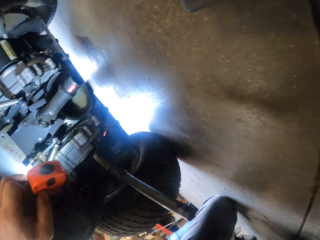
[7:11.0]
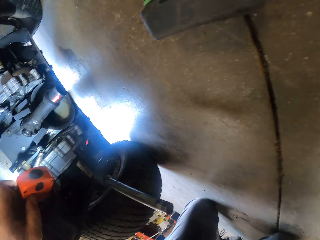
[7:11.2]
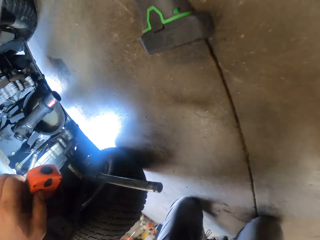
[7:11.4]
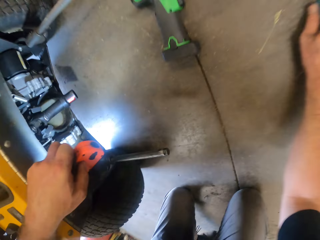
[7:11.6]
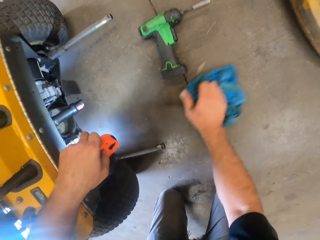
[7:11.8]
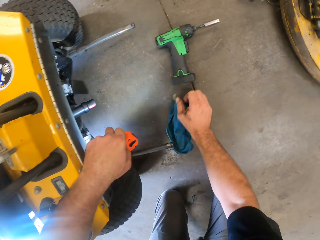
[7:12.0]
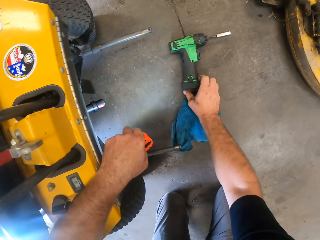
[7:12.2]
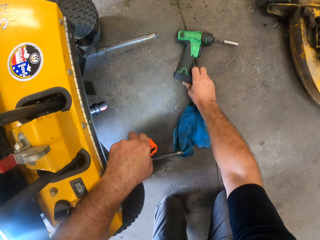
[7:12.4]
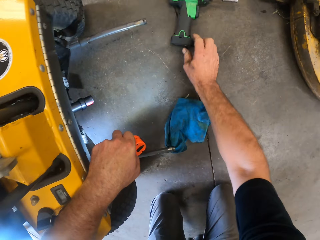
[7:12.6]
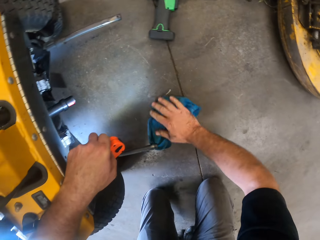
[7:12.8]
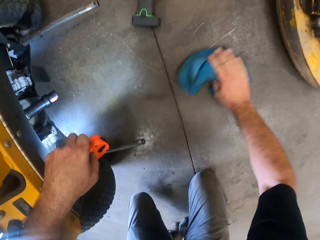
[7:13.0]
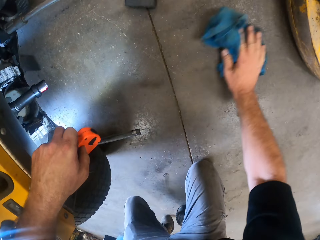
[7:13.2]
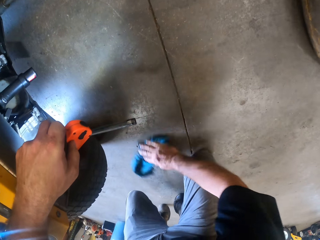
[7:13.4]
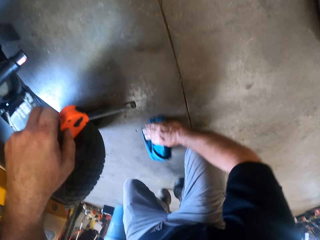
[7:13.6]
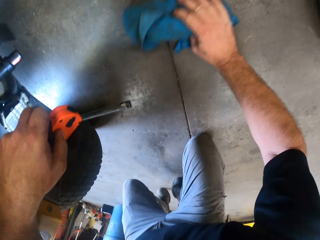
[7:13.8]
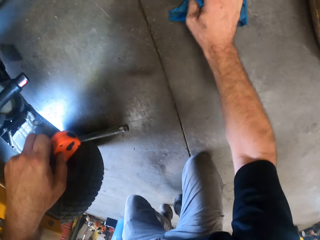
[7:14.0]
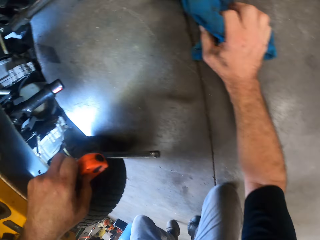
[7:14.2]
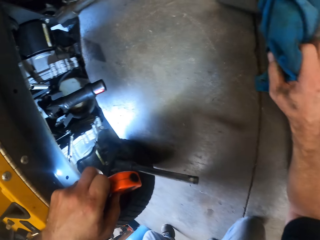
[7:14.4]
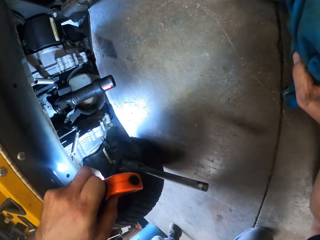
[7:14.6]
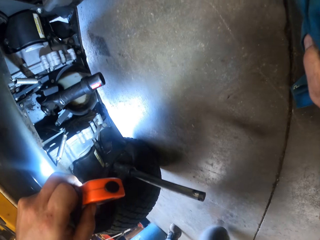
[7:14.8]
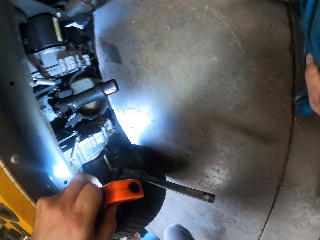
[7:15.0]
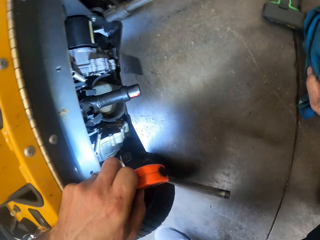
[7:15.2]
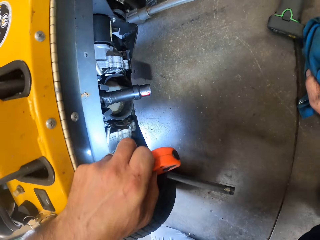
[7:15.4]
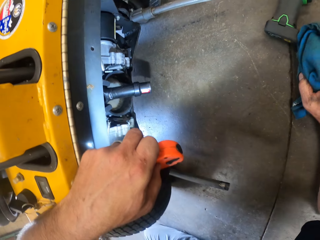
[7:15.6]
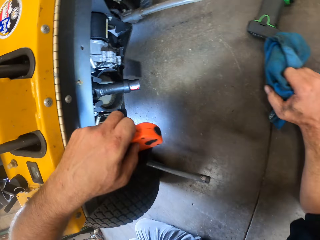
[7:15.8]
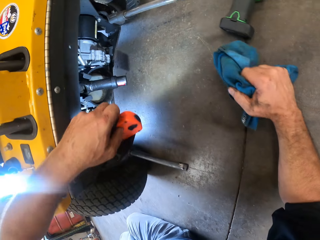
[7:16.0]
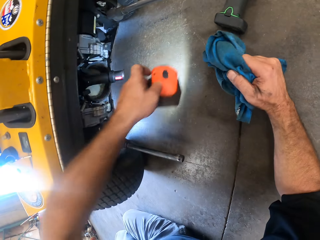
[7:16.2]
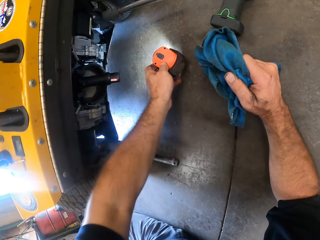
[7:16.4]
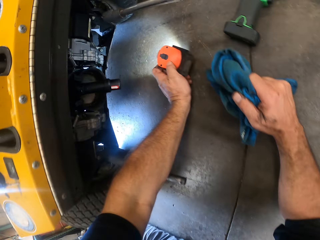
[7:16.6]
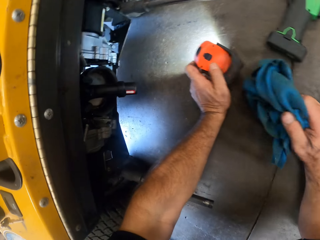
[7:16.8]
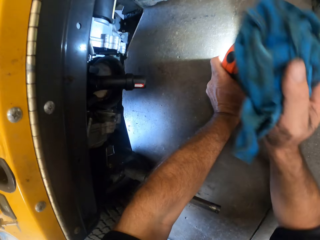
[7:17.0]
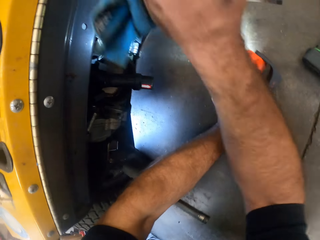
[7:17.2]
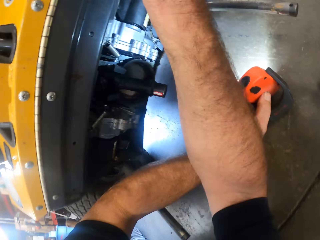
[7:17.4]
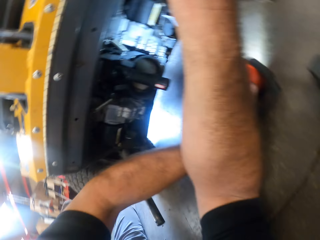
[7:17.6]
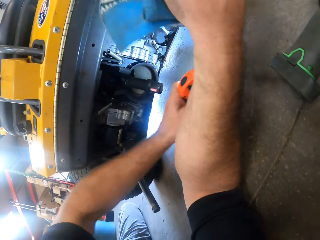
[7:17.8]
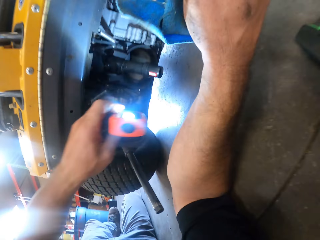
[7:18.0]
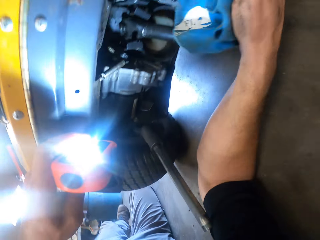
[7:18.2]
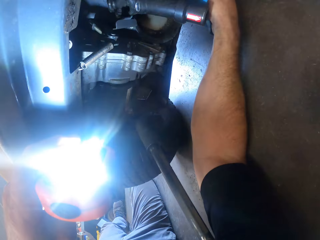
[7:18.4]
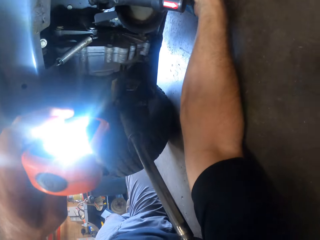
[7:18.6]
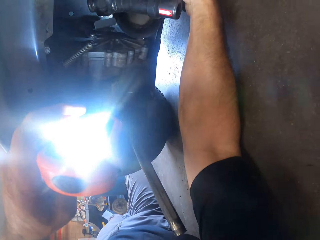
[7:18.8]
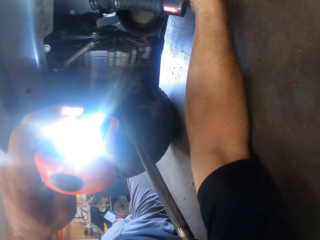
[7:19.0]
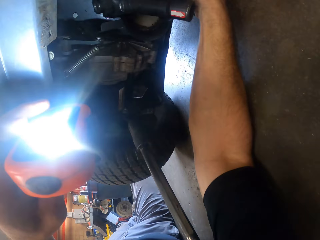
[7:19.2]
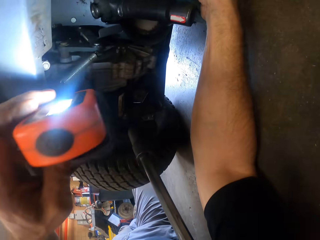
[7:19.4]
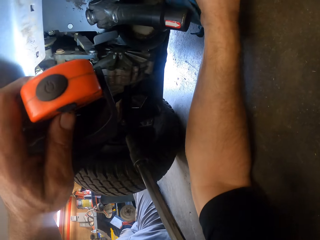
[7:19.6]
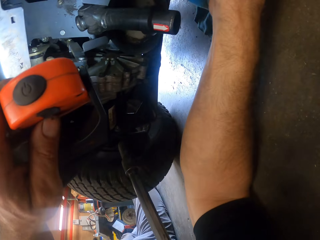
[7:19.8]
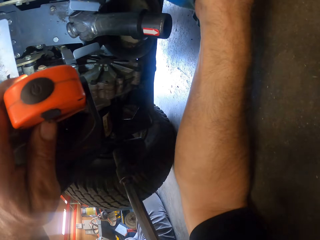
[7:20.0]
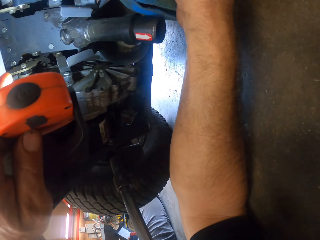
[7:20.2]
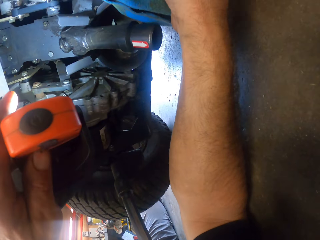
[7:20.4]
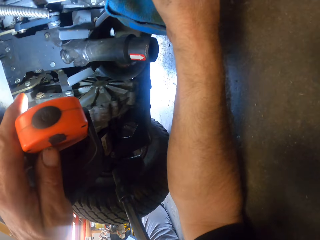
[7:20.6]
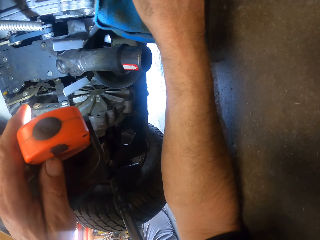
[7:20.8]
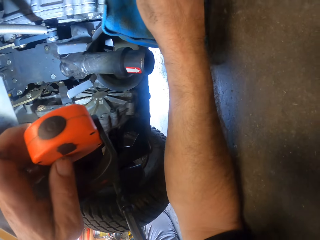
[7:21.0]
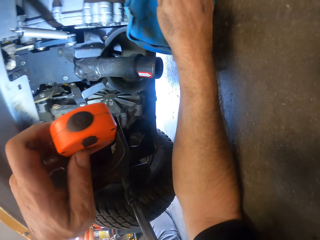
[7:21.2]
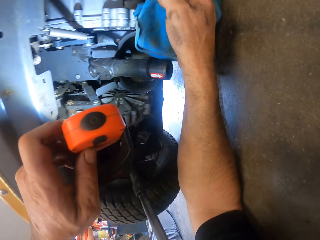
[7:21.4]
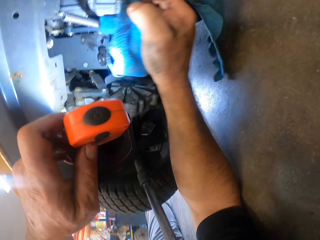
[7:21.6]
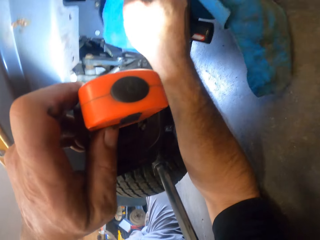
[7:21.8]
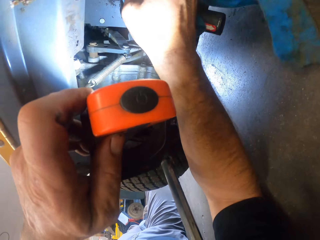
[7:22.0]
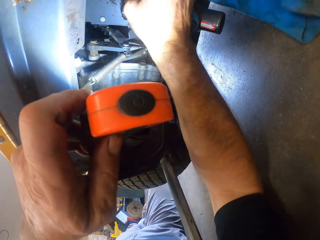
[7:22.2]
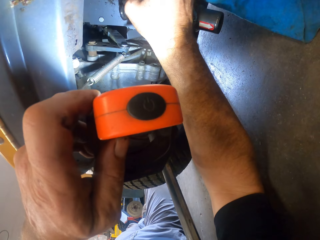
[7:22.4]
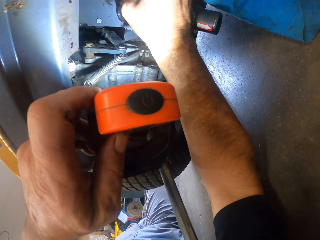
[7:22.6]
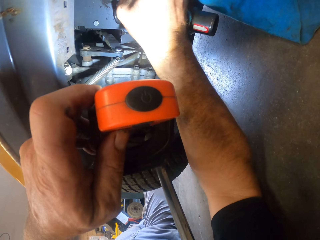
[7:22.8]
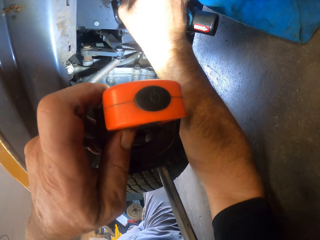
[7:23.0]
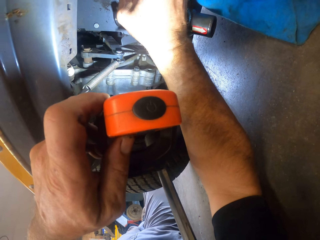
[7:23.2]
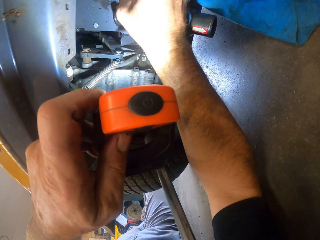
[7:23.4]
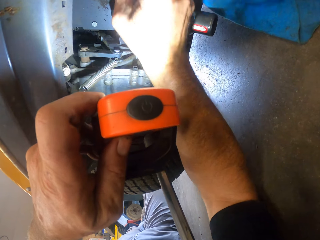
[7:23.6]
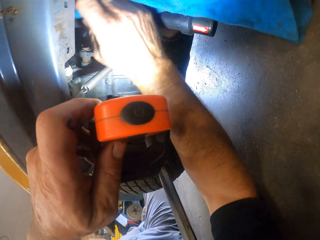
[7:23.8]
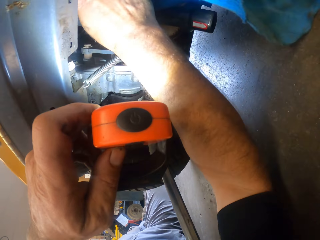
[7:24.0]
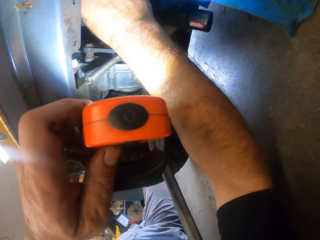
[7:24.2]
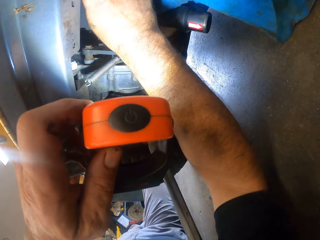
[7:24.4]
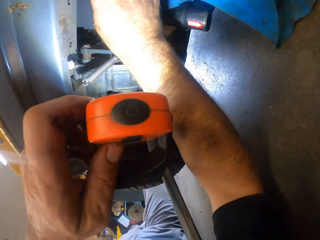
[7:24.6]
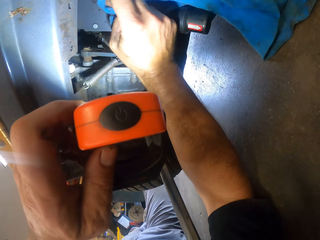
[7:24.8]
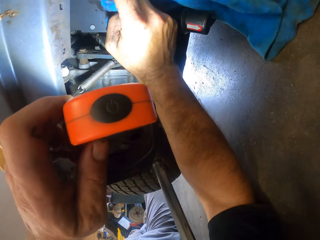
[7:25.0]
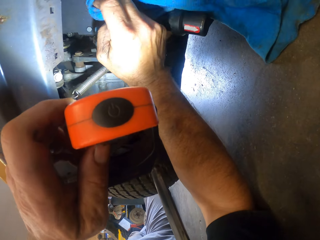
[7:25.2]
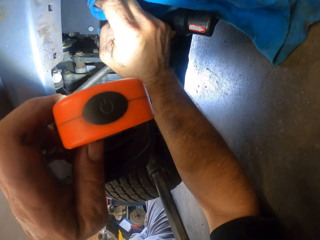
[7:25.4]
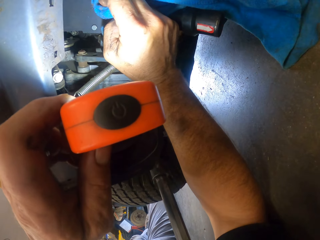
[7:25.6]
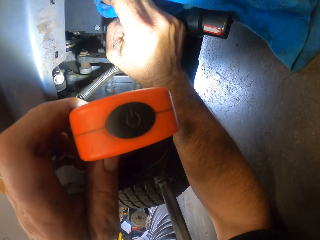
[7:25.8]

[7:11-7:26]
The camera wearer moves the drill machine on the floor with his right hand. He holds the piece of cloth on the floor with his right hand. He wipes the floor with the piece of cloth in his right hand. He places the torchlight on the floor. He looks under something. He wipes the cargo tricycle with the piece of cloth in his right hand. He picks up the torchlight from the floor with his left hand. He wipes the cargo tricycle with the piece of cloth in his right hand. He wipes something.

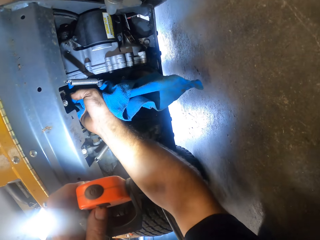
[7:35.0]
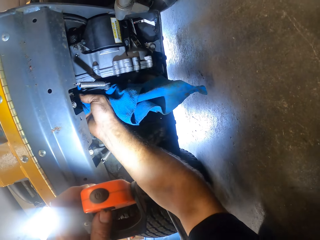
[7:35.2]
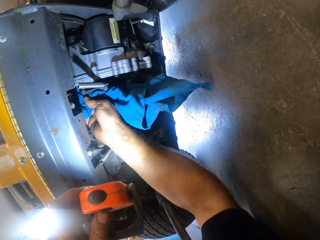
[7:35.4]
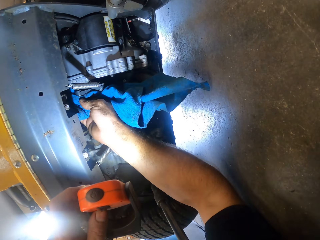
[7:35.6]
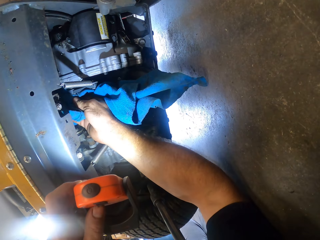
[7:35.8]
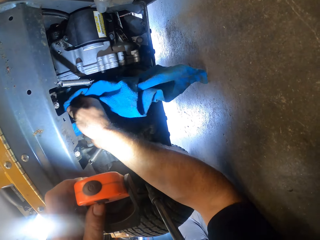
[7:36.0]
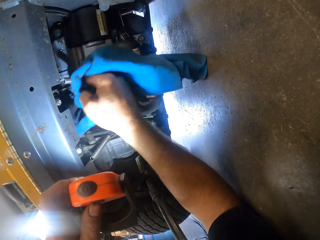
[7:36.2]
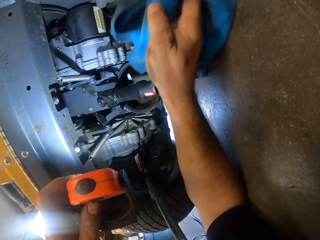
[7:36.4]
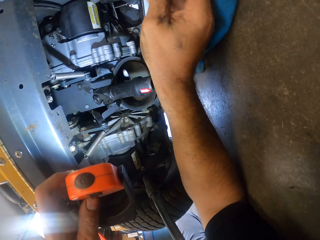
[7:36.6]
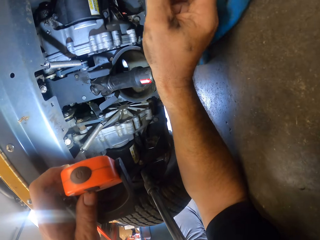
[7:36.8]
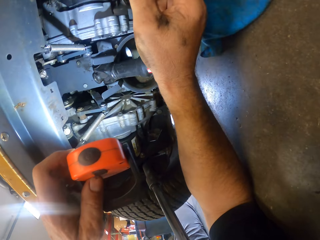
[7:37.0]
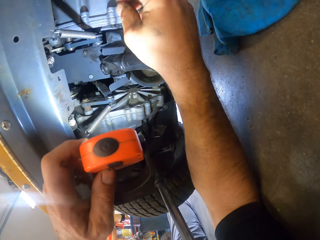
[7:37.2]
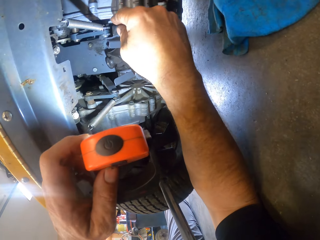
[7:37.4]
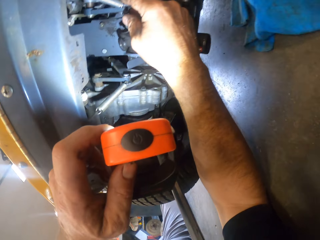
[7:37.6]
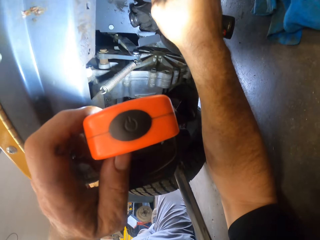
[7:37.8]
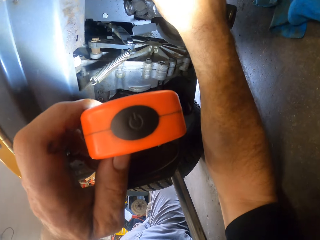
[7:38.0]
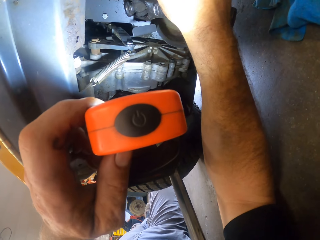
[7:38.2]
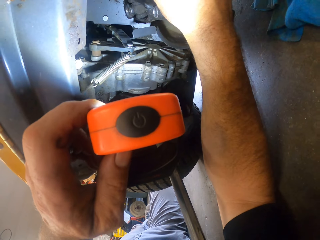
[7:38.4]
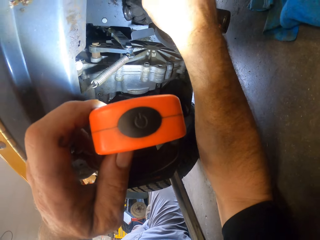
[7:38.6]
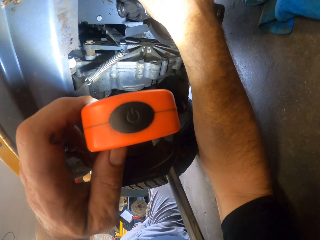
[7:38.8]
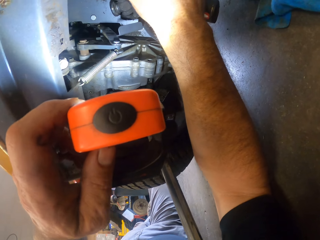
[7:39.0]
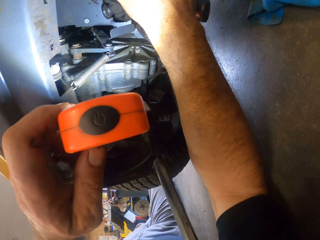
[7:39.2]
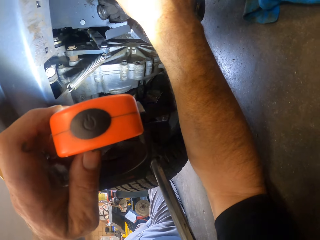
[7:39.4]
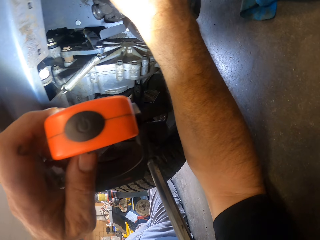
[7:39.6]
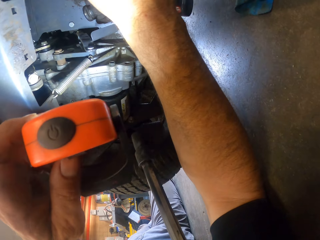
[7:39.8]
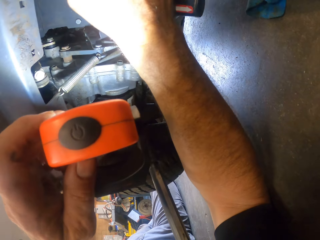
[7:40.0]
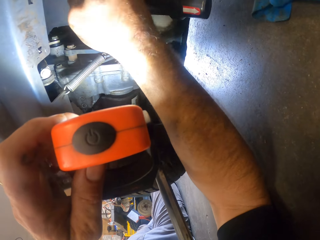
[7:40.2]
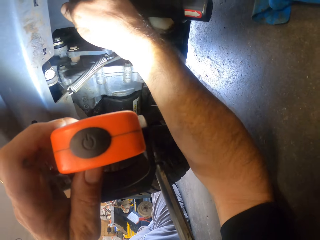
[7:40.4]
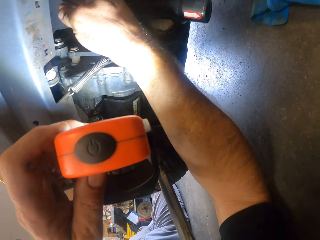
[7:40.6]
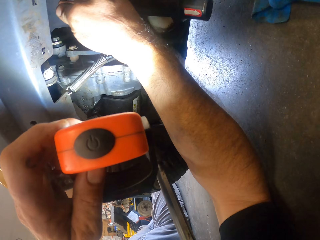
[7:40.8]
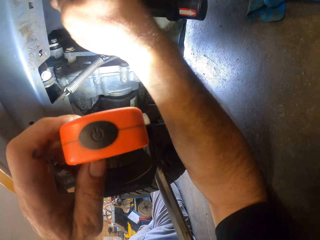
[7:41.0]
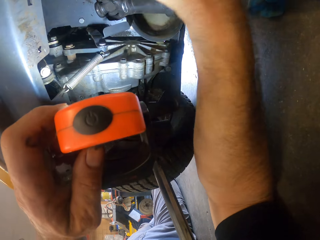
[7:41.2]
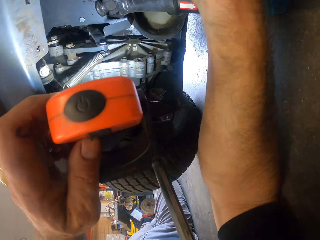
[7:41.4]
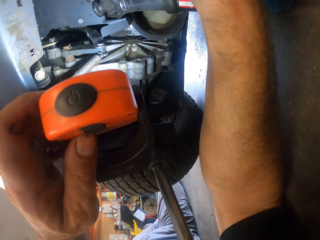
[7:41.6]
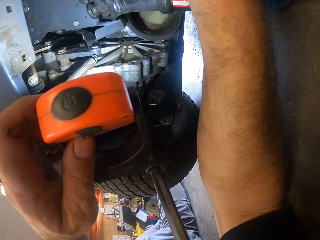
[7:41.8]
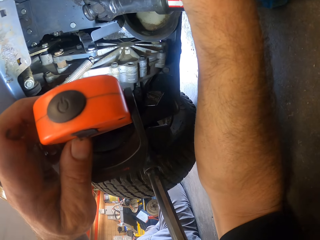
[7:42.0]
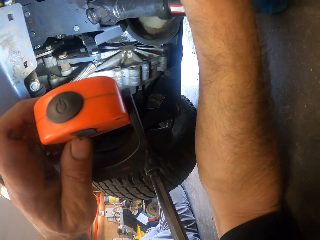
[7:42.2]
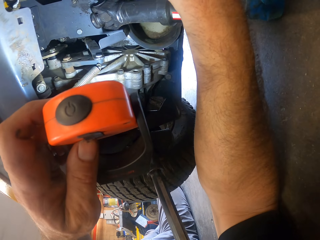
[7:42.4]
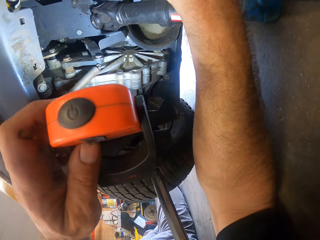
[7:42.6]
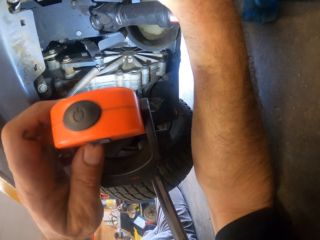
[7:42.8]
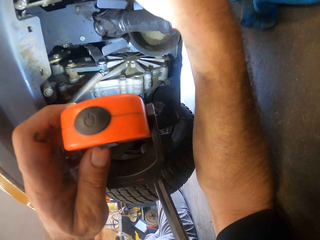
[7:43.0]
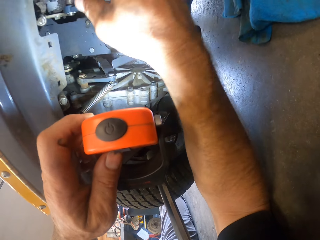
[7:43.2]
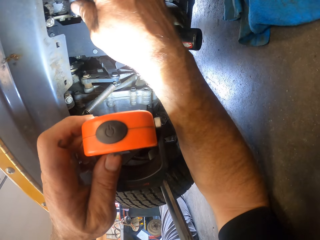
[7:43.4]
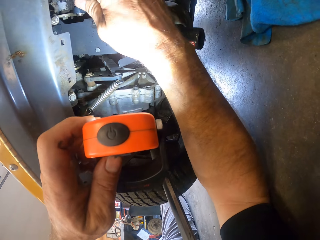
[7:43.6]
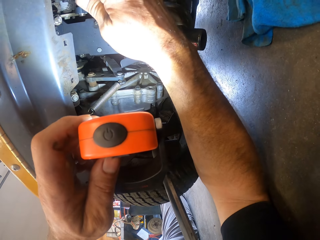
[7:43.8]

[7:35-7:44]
The camera wearer places the piece of cloth on the floor. He works on the cargo tricycle with his right hand.
